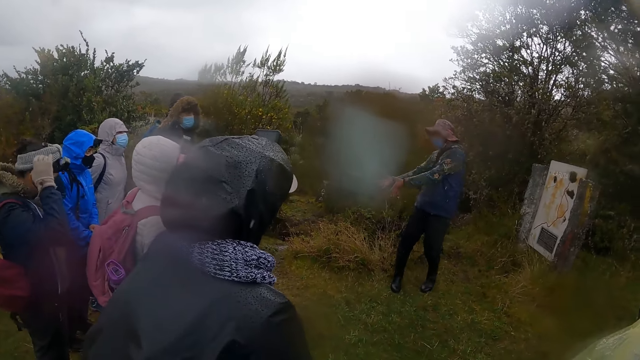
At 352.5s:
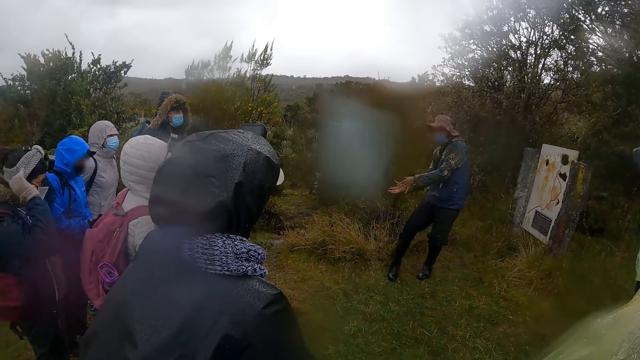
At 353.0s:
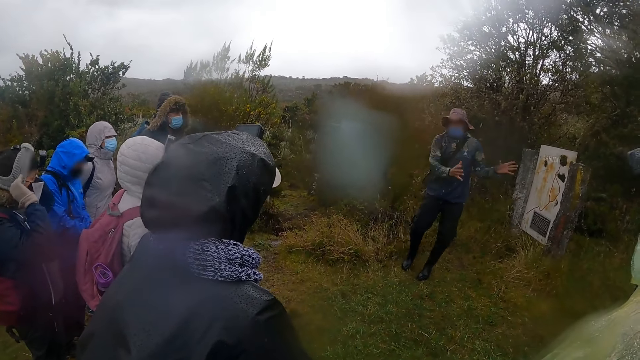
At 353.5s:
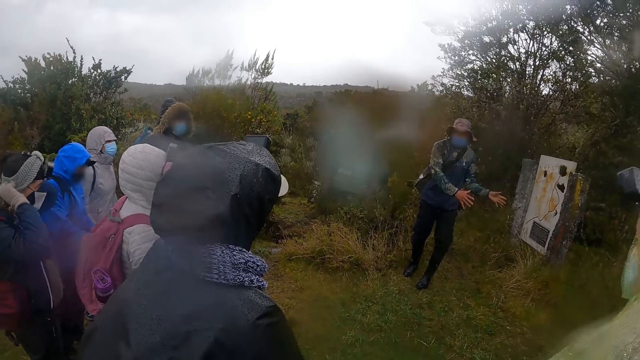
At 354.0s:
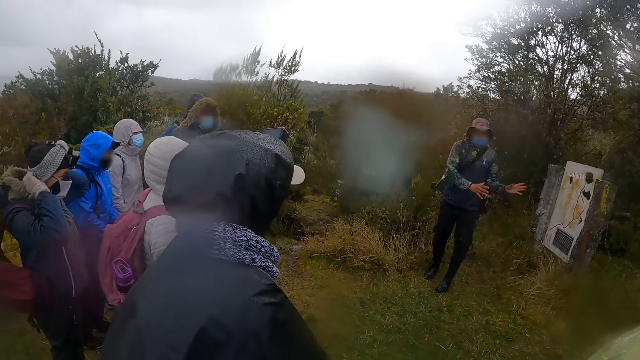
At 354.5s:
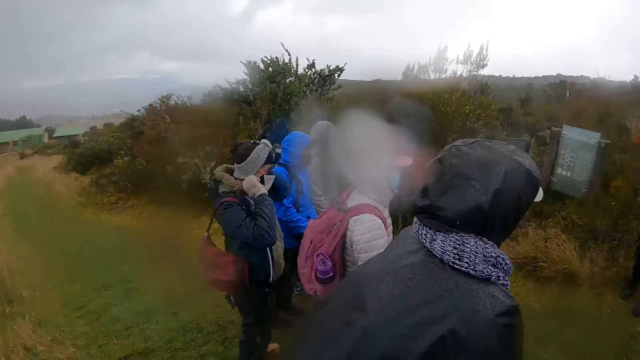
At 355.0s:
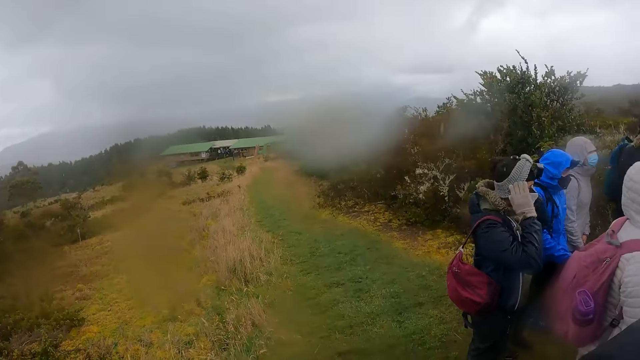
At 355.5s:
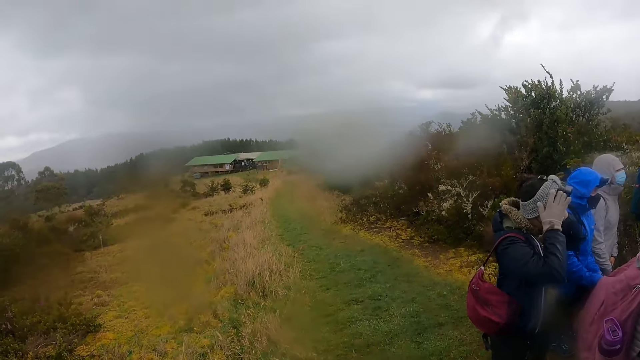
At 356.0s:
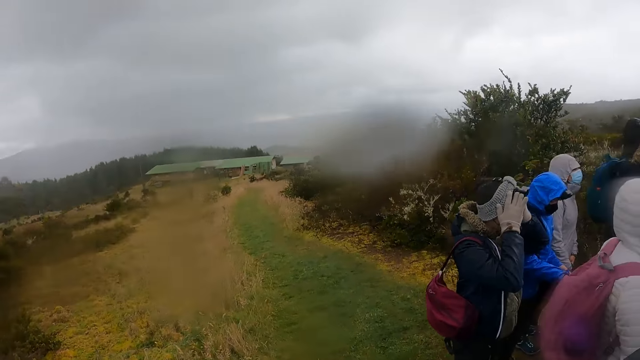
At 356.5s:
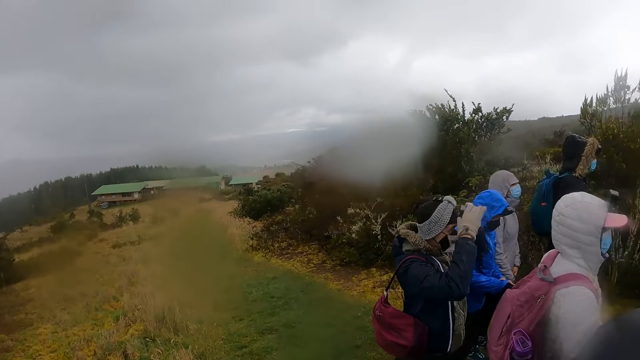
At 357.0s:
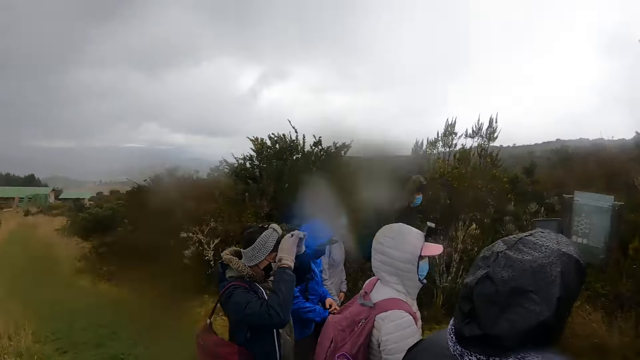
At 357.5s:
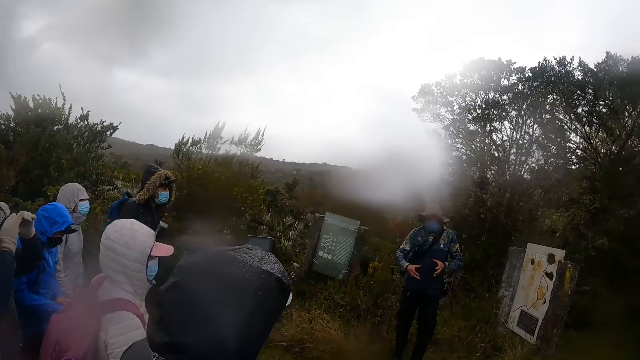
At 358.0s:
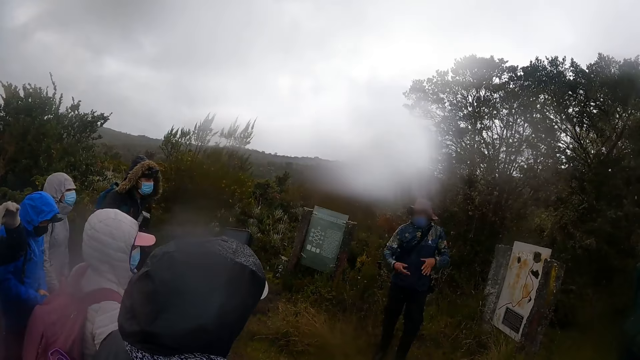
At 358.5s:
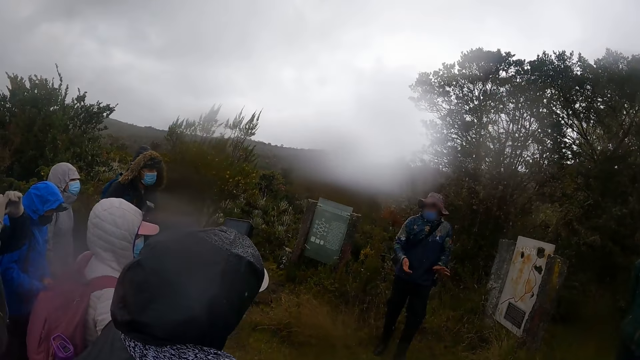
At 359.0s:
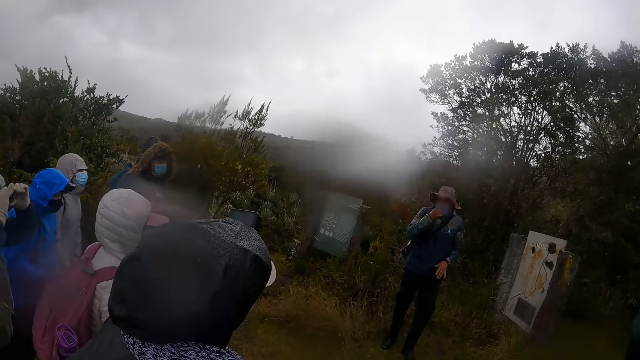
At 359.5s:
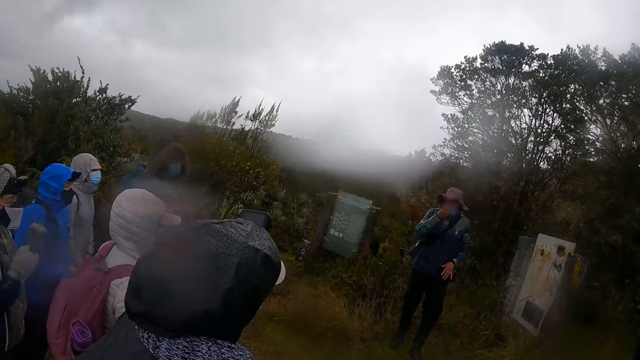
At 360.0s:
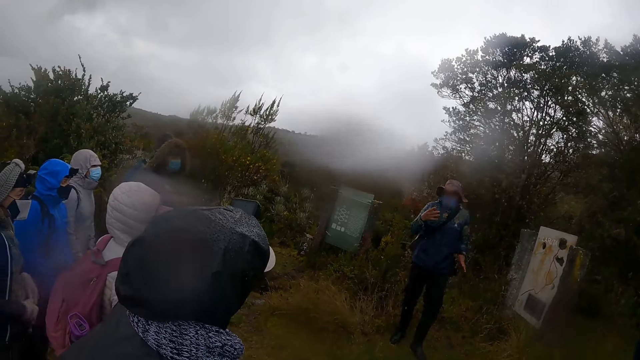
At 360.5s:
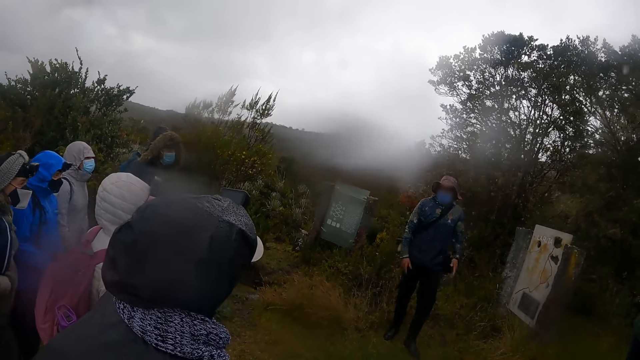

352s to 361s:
The woman adjusts the headband on her head with both hands. She touches the bald head. A man talks to people.

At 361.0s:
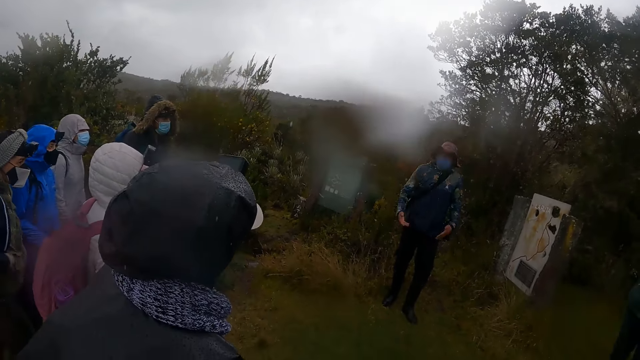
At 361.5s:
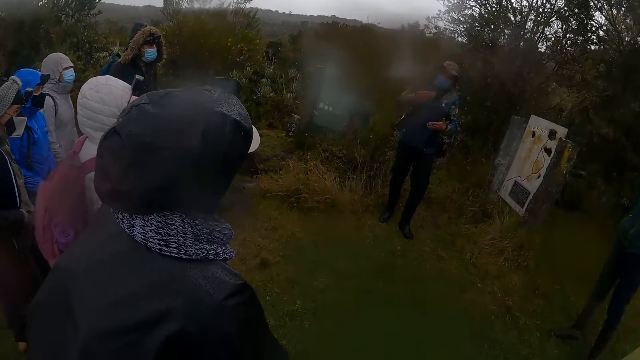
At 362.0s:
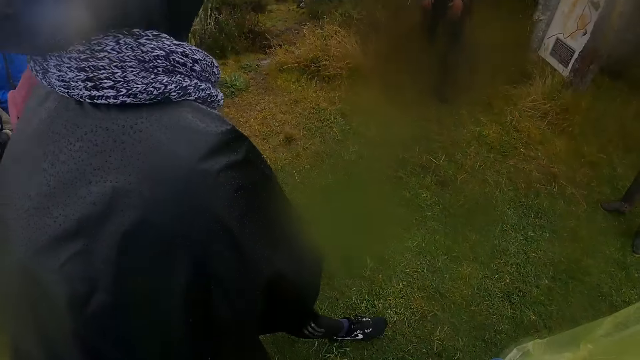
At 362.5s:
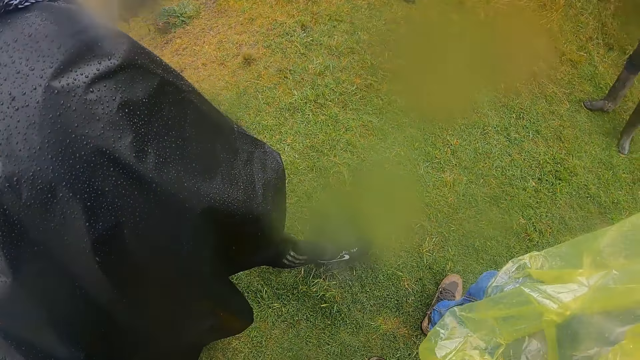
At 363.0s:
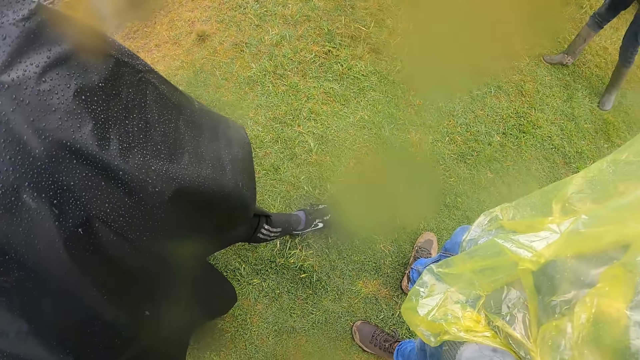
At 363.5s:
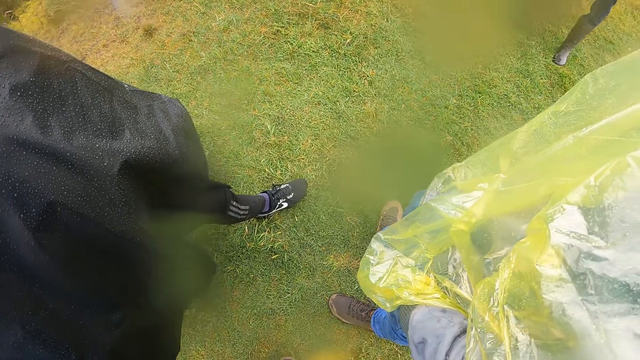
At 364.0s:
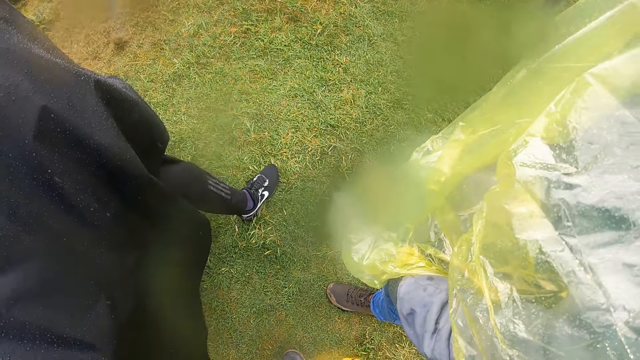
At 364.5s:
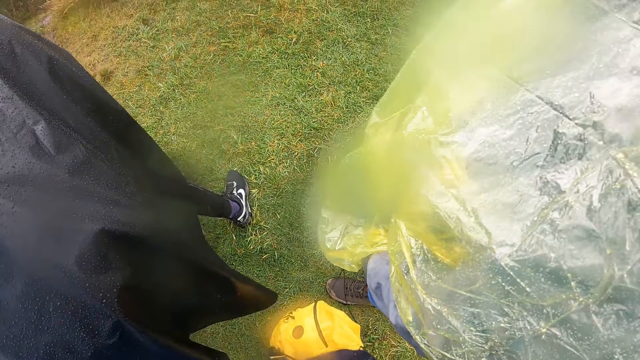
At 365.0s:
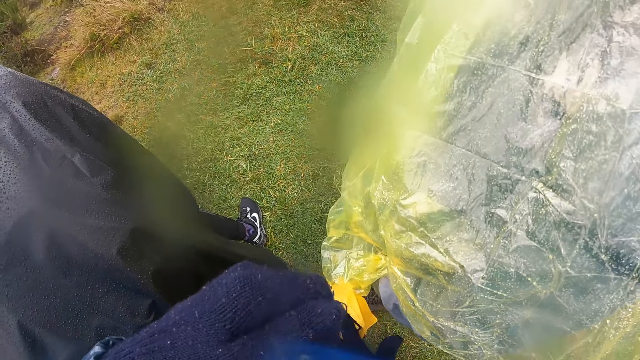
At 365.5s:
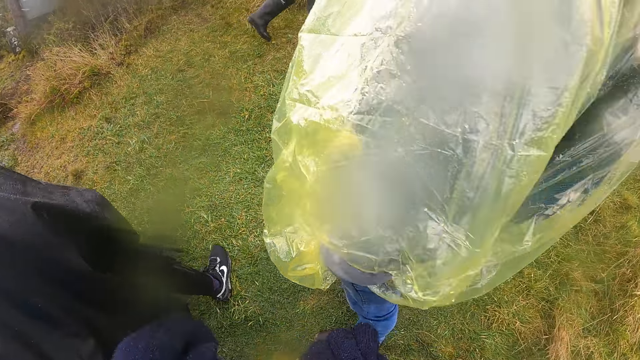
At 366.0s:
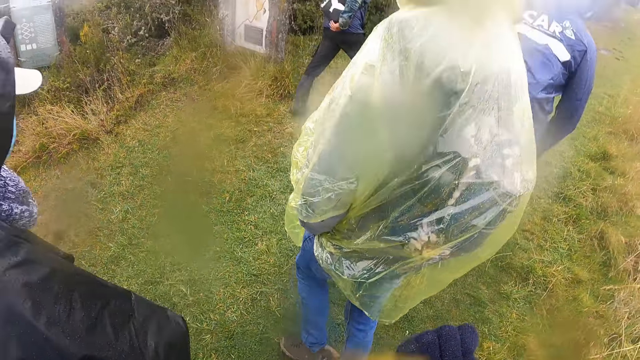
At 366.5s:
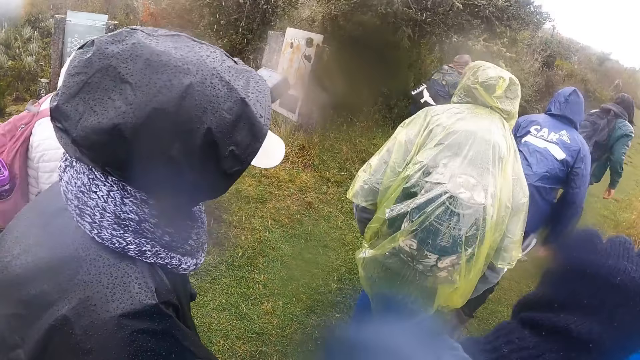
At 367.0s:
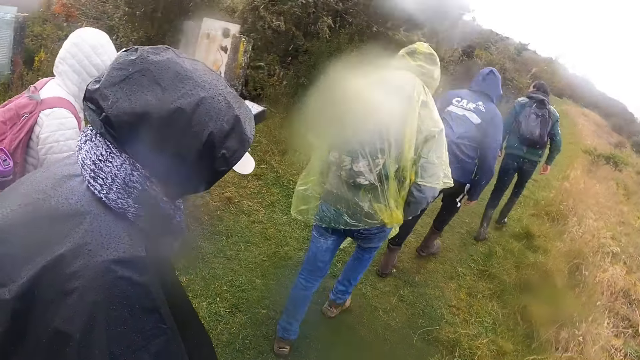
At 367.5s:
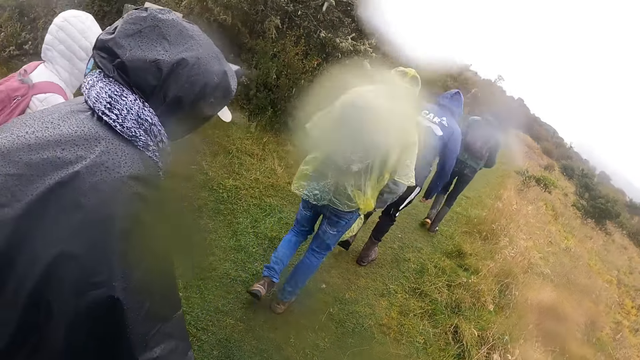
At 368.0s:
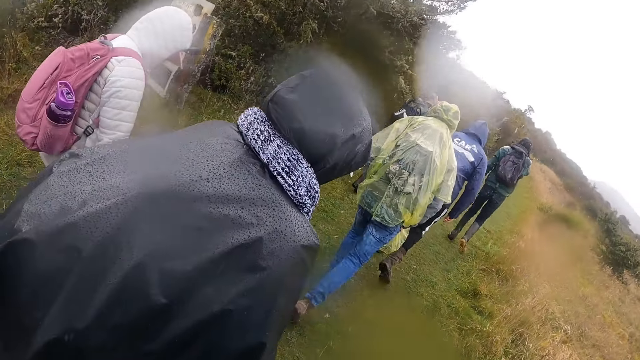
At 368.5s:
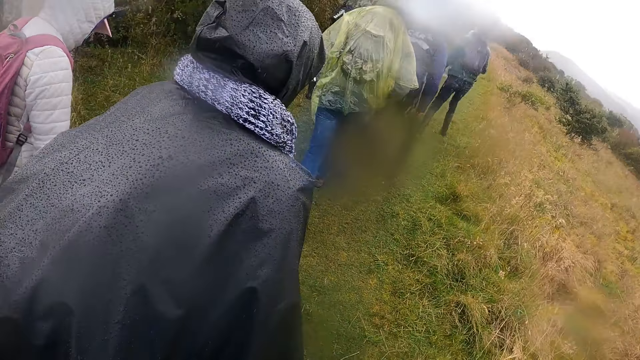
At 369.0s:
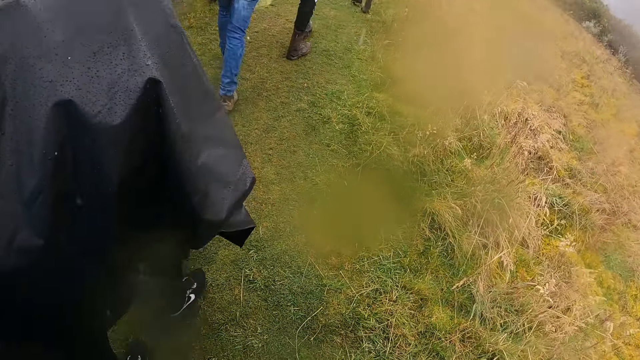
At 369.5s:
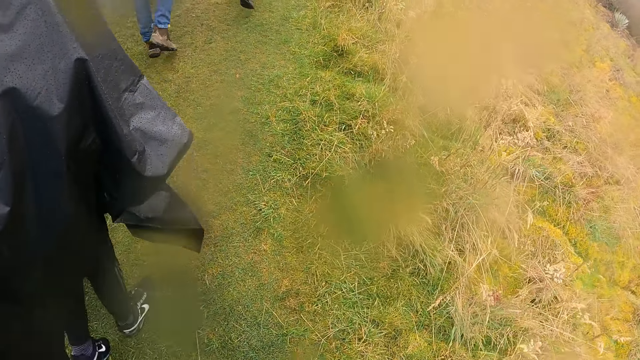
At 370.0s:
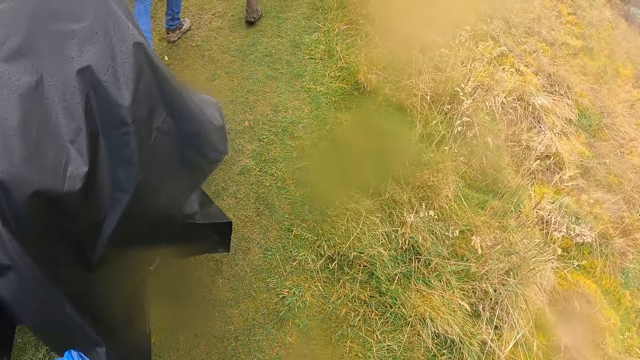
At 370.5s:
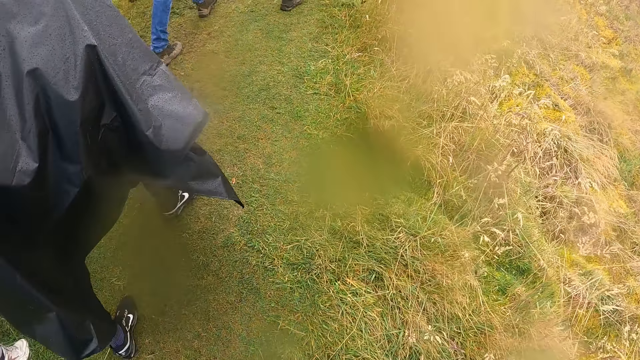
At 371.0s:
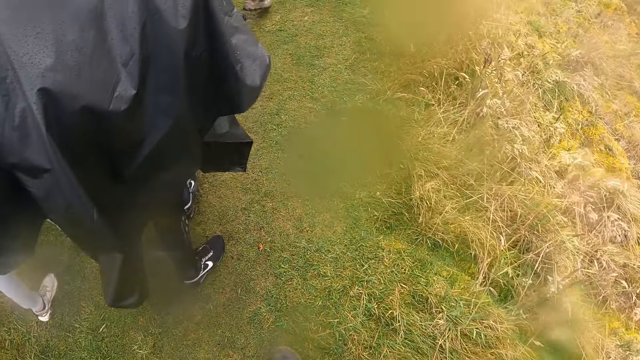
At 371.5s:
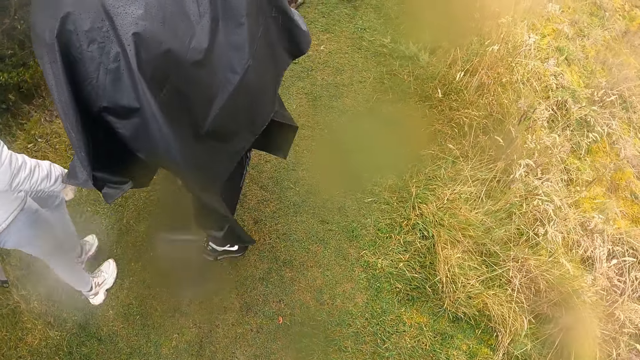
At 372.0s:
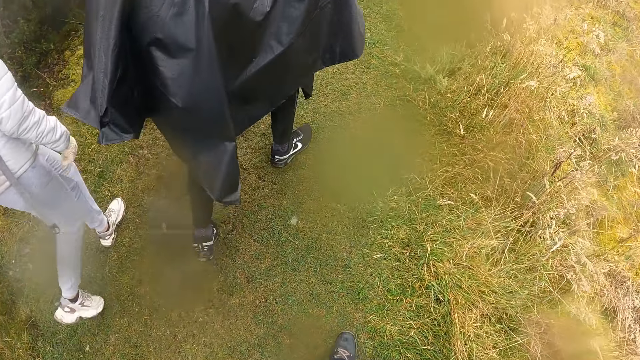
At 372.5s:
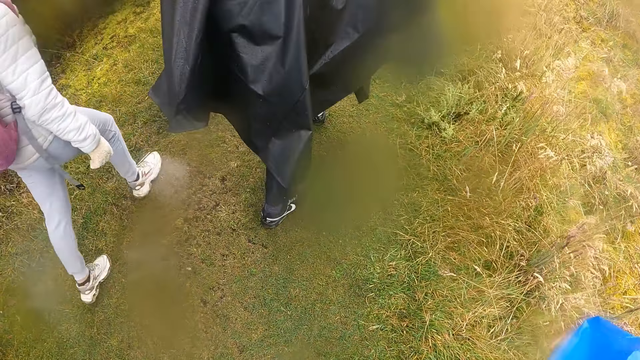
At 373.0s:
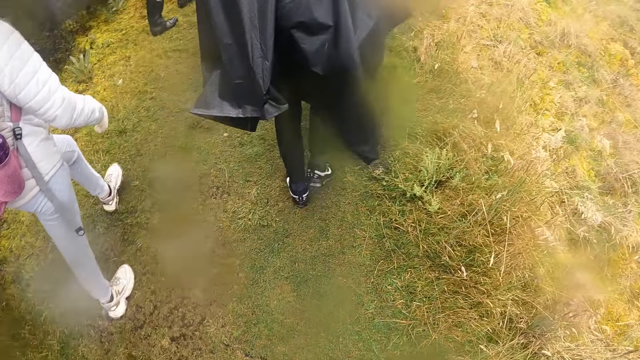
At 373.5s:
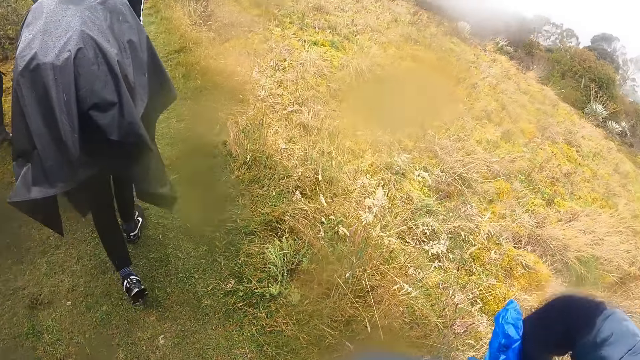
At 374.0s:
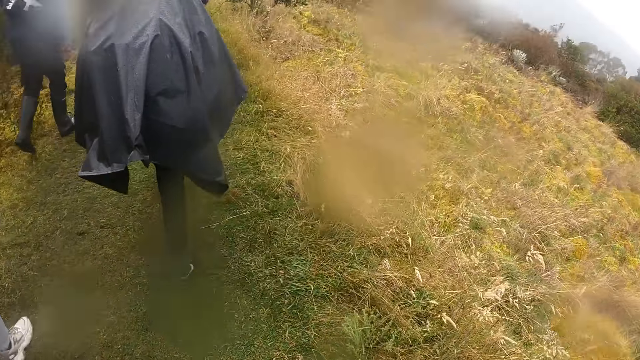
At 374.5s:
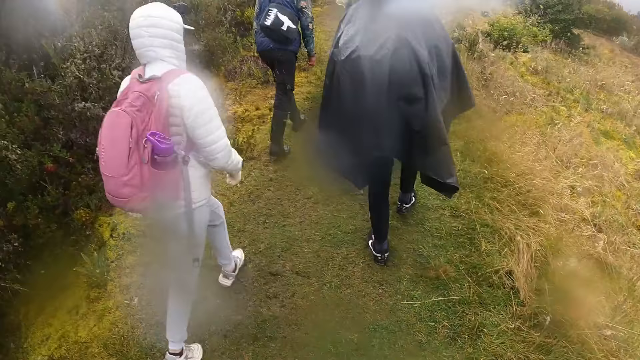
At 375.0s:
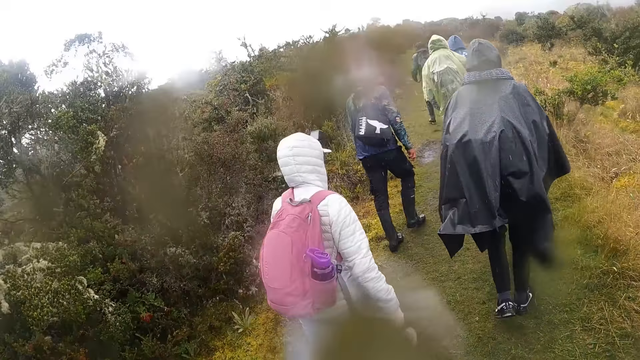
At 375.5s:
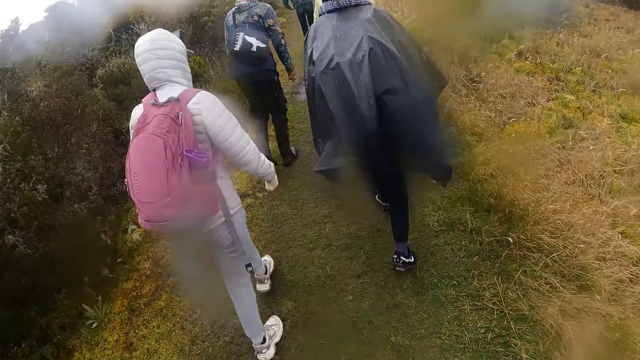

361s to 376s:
The camera wearer moves around the field. He holds a drawstring bag in his left hand. He passes the drawstring bag from his left hand to his right hand. He touches the gloves. He walks up a hill along the road along with a group of people.
